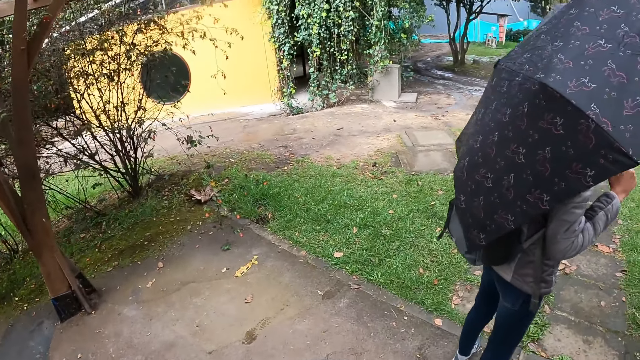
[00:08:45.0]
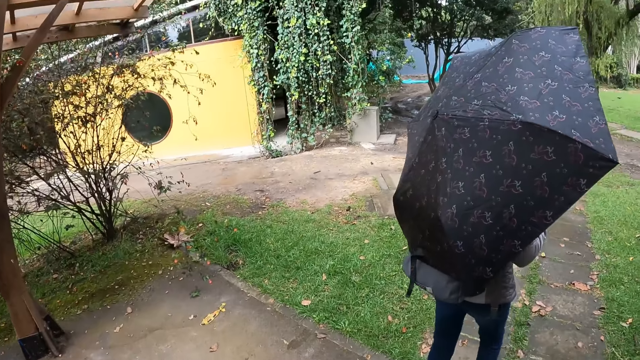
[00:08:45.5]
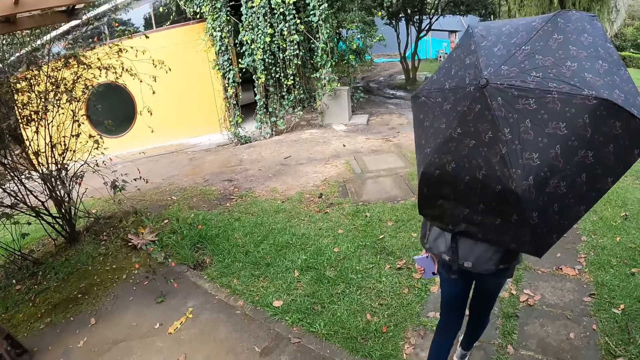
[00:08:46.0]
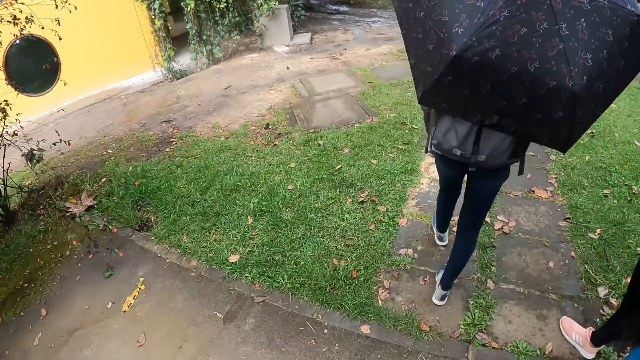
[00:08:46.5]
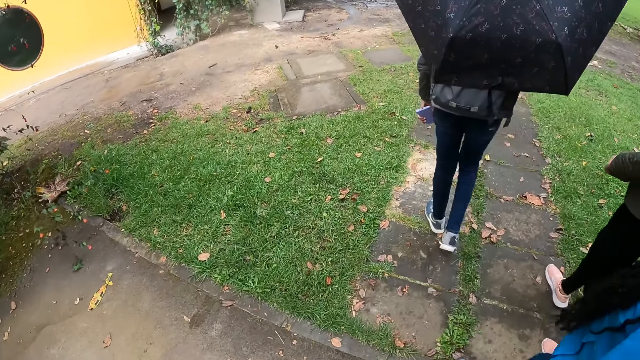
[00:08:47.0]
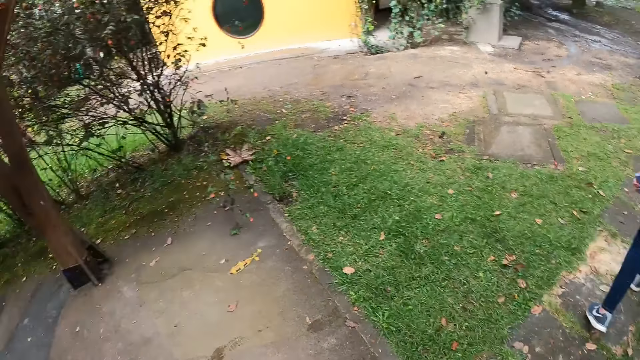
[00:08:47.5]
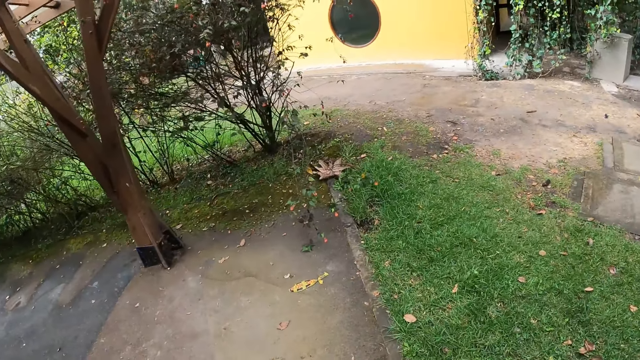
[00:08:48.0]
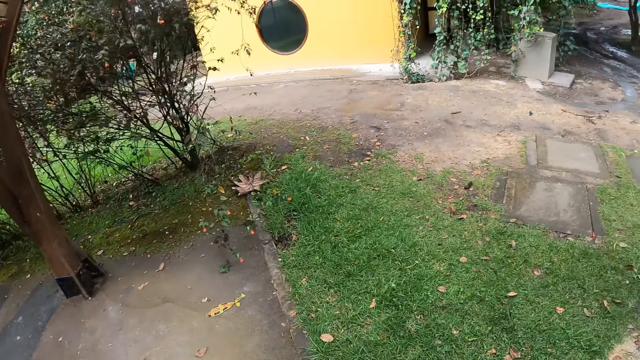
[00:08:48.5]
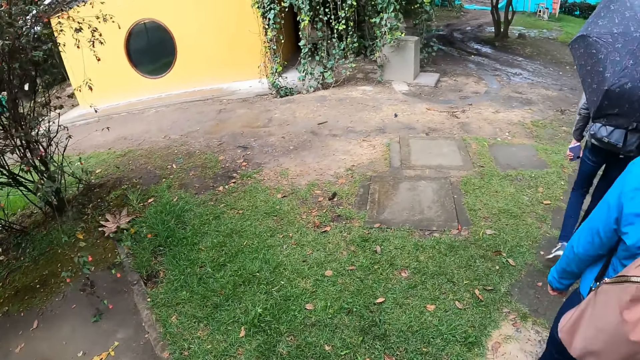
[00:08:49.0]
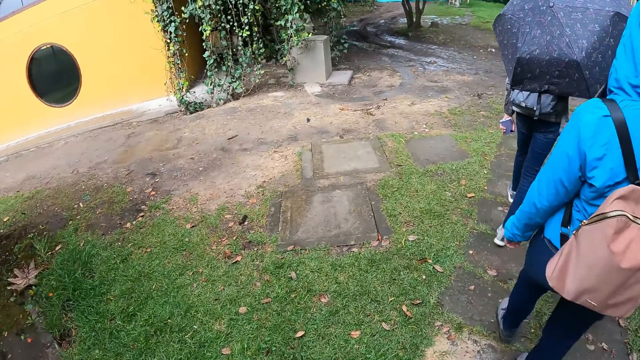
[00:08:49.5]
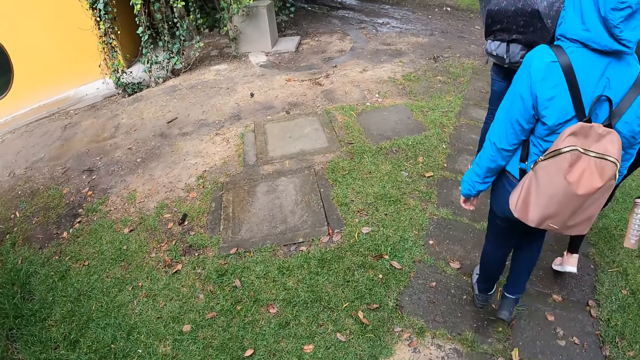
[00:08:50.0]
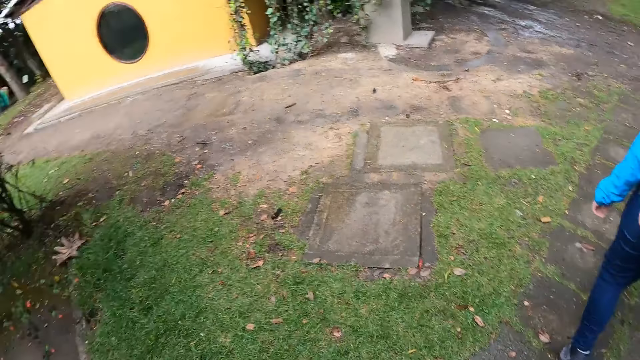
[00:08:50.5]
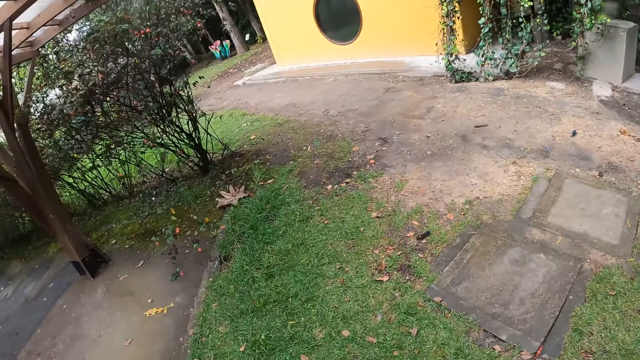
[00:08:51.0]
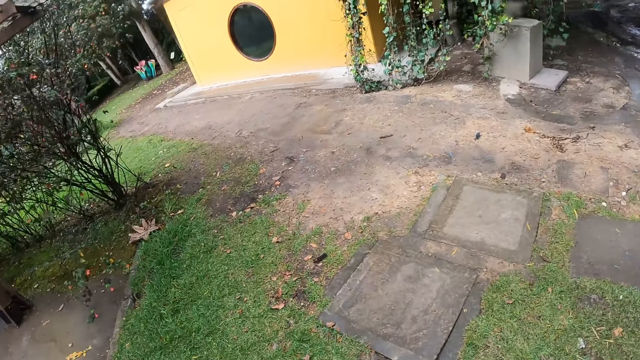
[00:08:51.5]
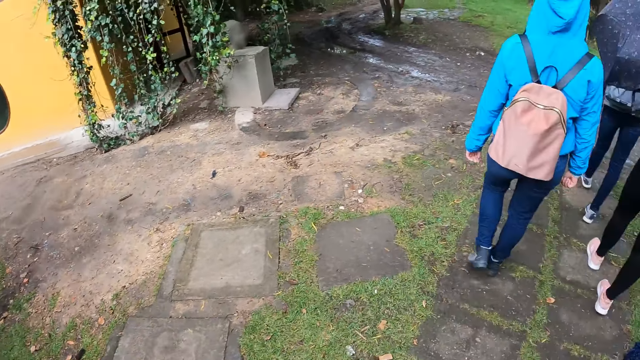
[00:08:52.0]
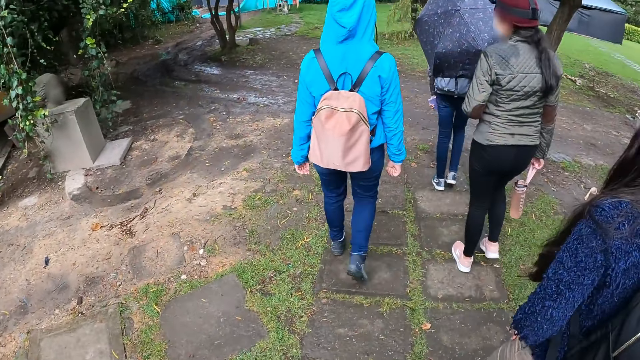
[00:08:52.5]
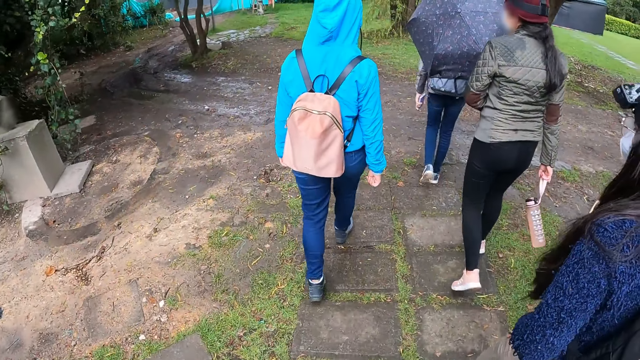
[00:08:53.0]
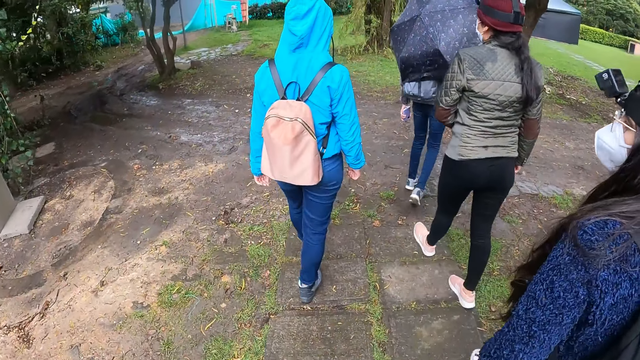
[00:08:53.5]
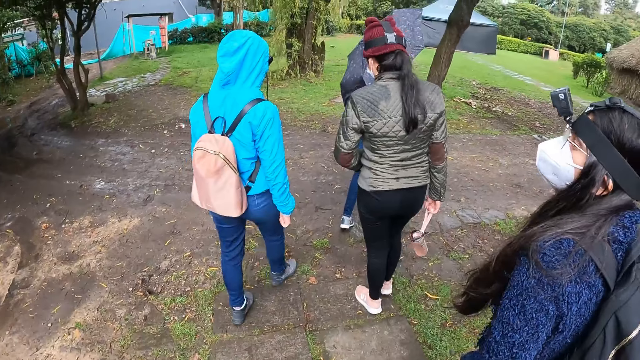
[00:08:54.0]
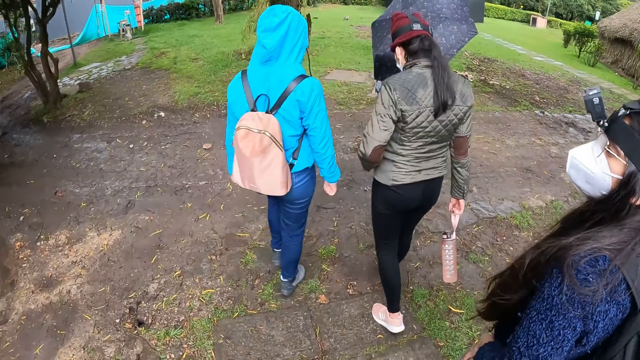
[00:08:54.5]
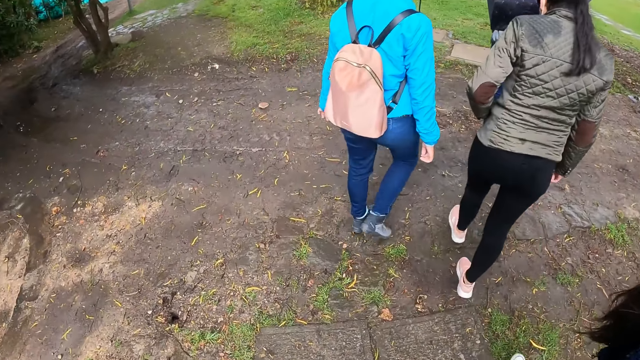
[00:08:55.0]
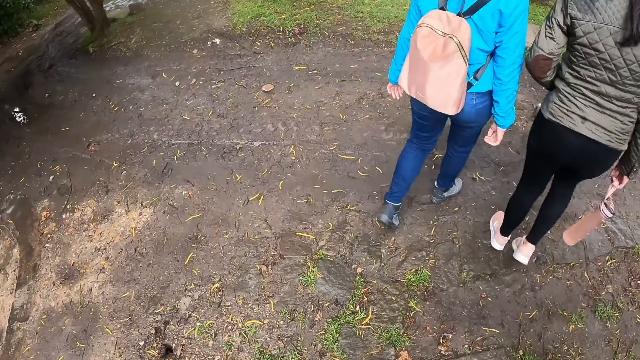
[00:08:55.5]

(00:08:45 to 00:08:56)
The camera wearer walks away from the shed with the women. A woman interacts with another woman.

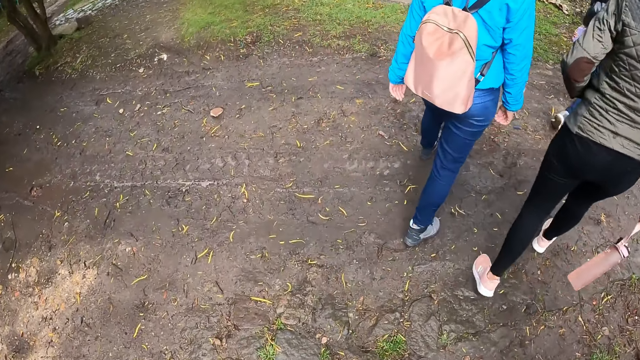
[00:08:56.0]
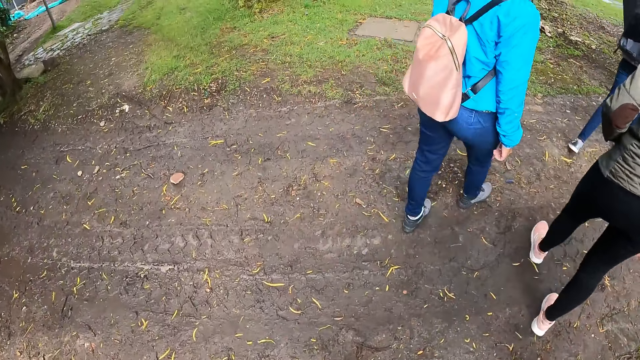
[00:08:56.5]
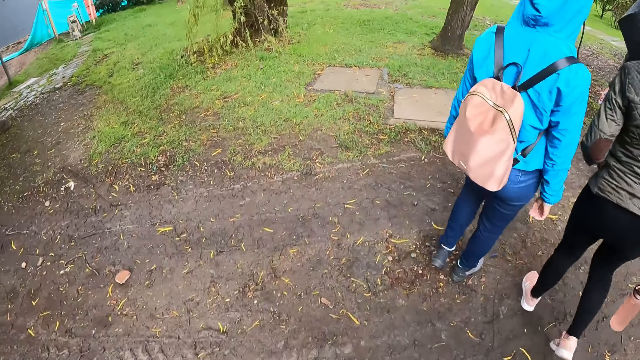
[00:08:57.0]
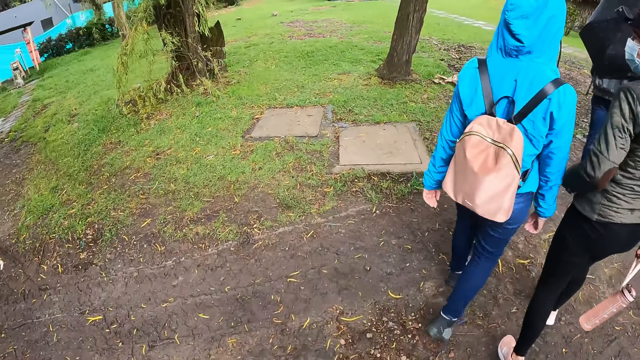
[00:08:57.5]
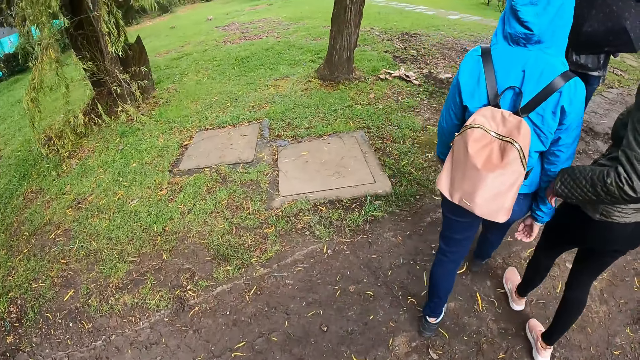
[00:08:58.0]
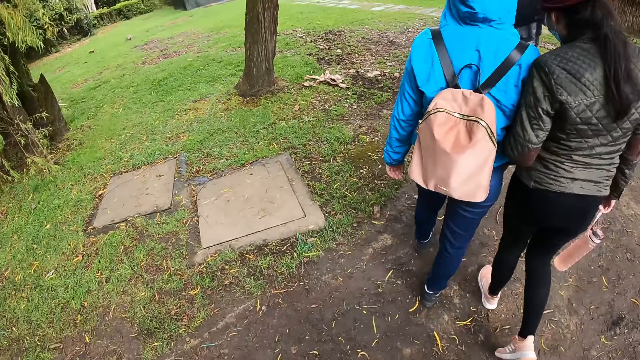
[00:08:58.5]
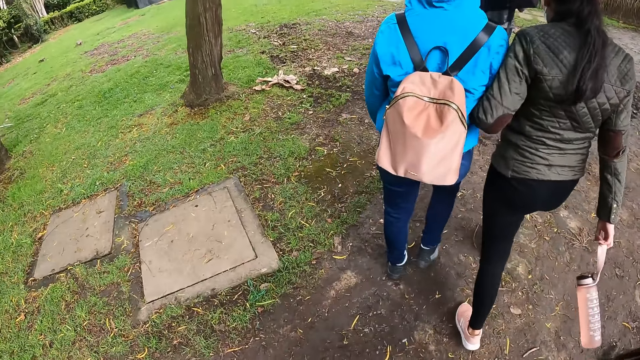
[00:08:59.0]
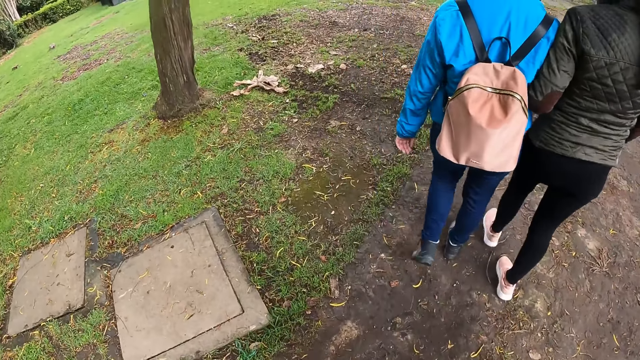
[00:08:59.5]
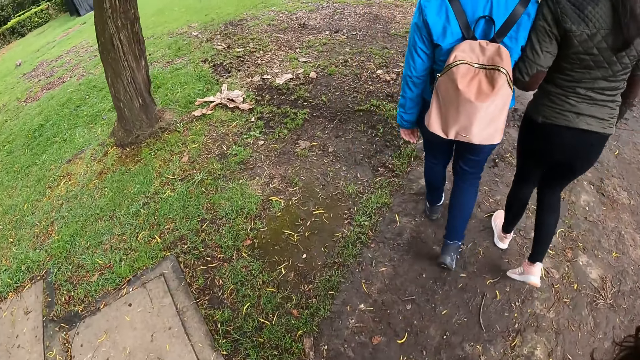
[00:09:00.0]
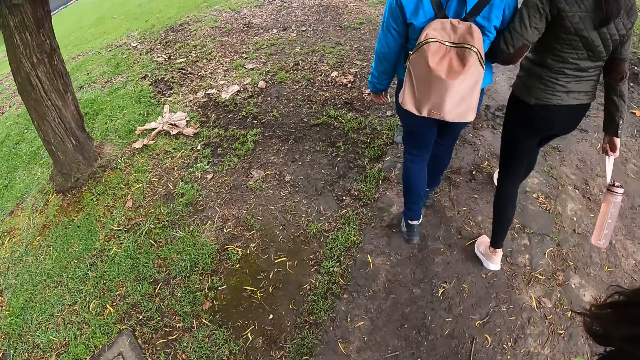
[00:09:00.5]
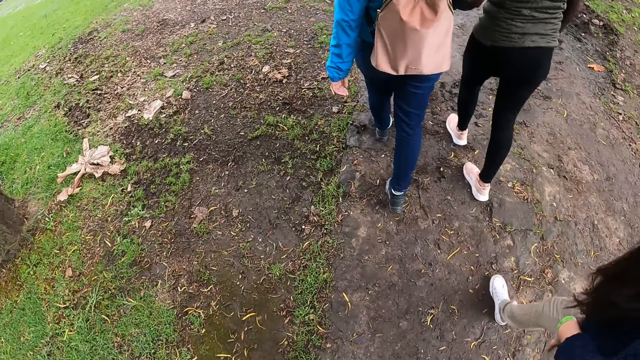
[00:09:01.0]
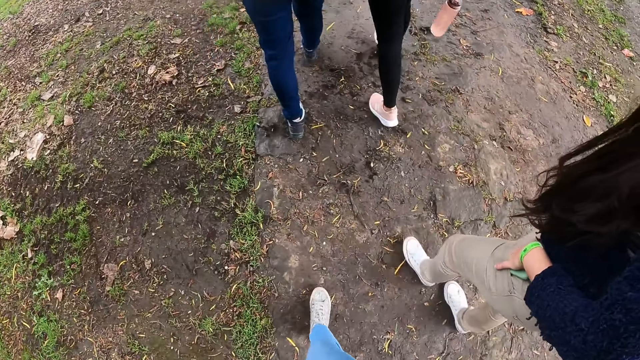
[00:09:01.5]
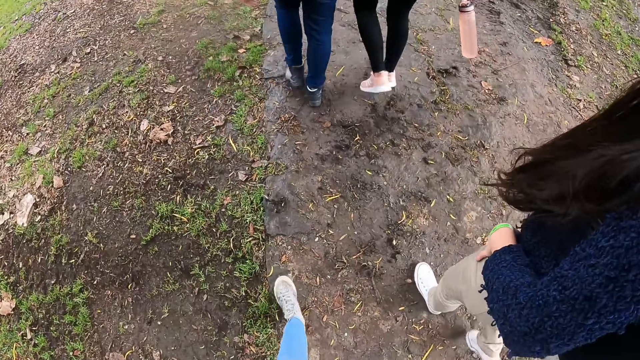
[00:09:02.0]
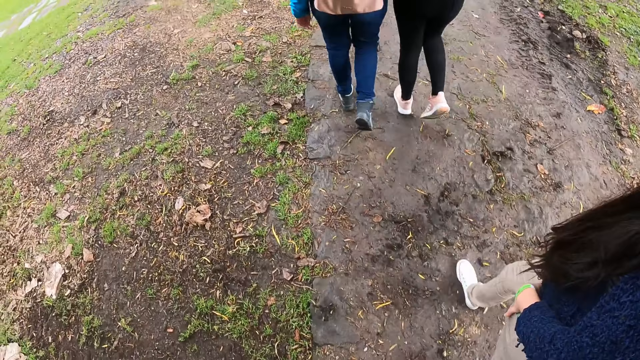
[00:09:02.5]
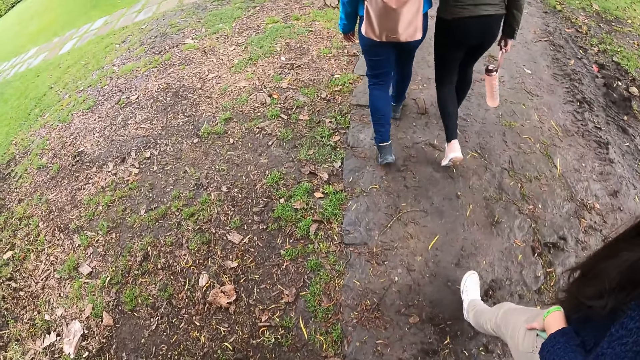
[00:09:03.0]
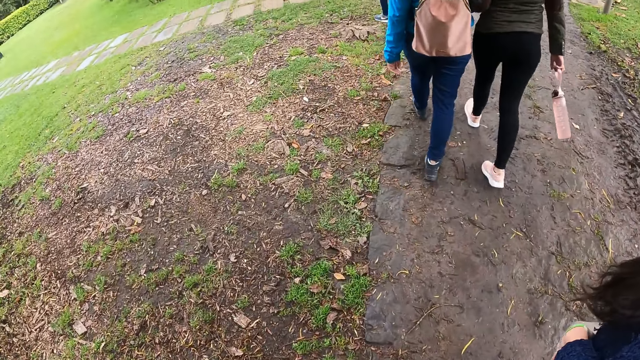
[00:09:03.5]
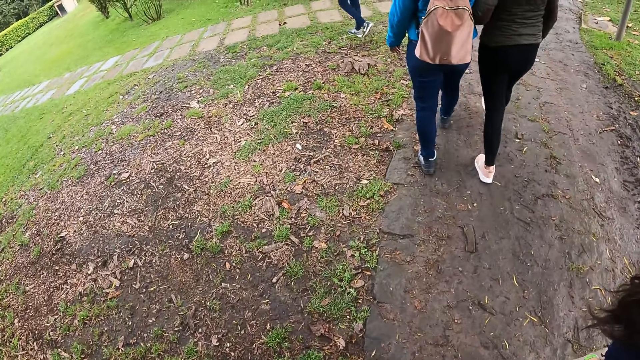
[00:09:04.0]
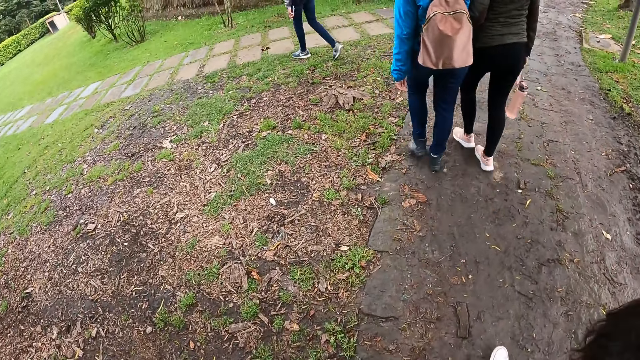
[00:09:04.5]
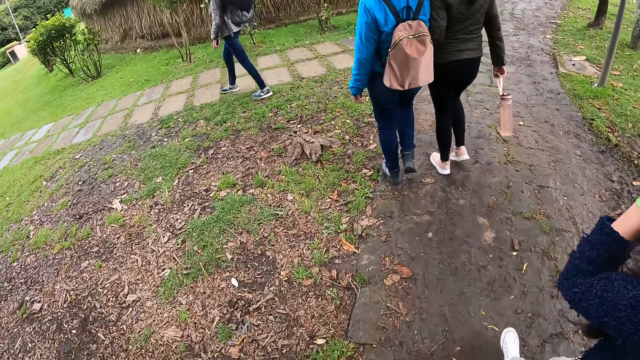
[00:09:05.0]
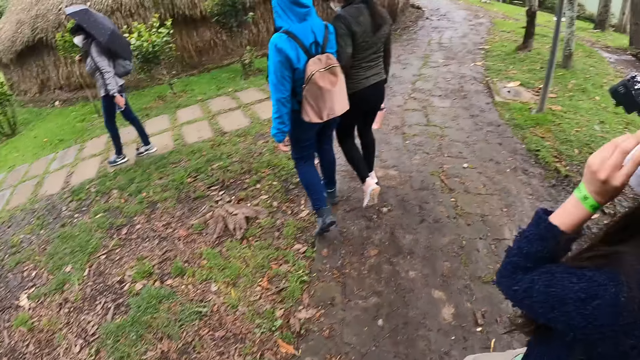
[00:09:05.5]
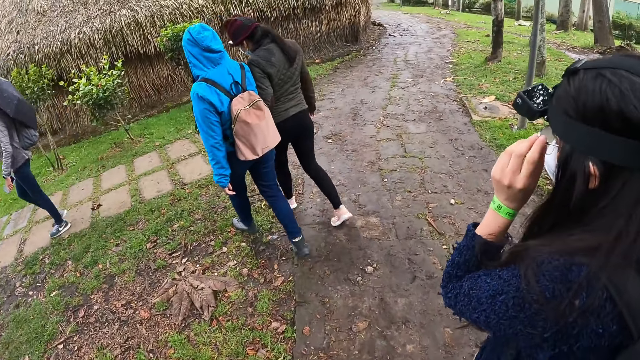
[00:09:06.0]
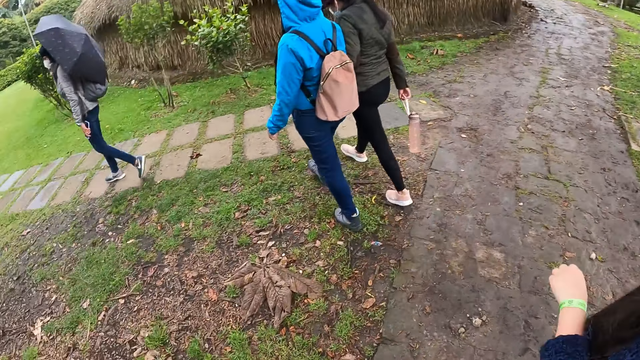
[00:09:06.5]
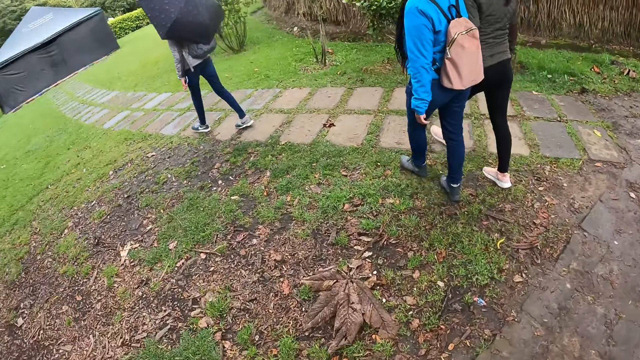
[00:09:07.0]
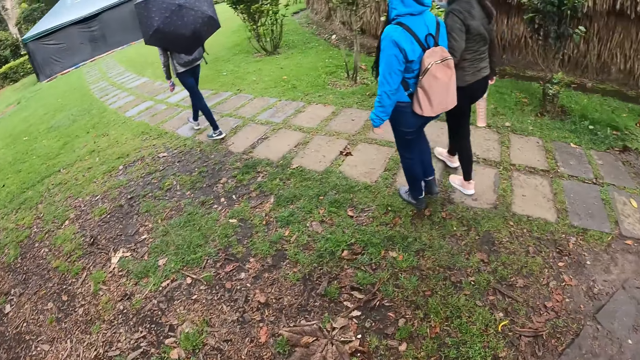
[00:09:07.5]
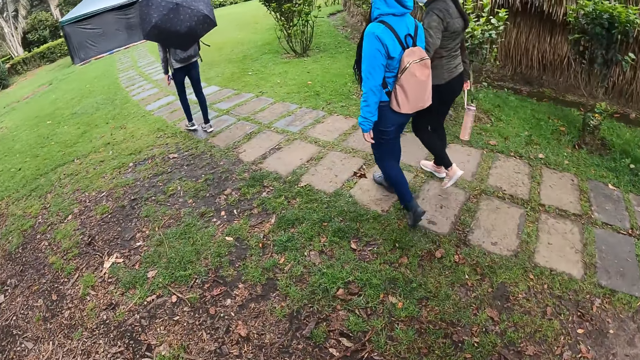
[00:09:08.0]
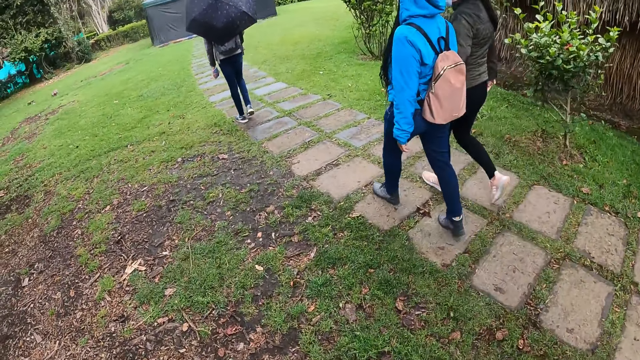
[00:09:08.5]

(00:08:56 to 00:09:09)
A woman grabs another woman's right arm with her left arm.
